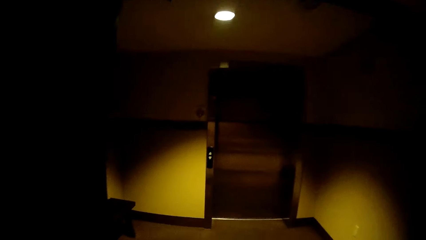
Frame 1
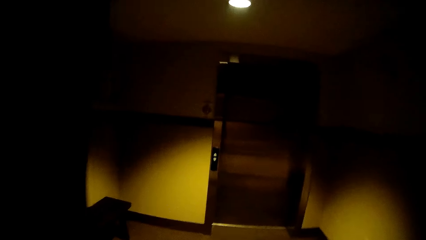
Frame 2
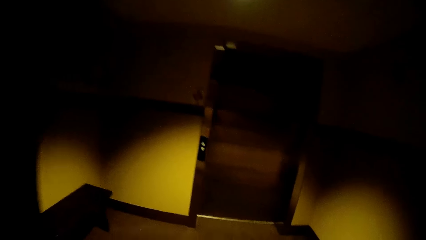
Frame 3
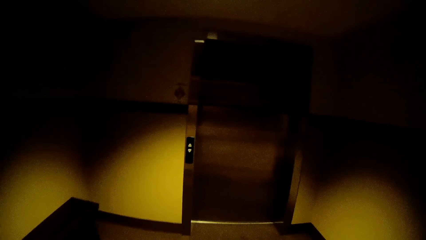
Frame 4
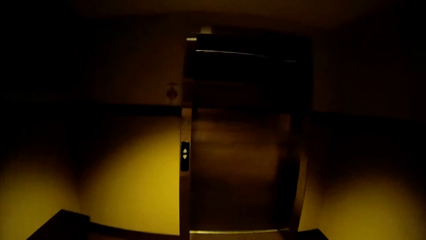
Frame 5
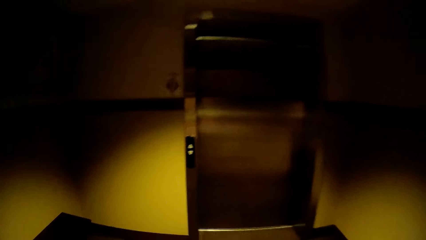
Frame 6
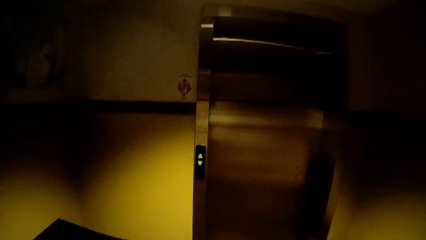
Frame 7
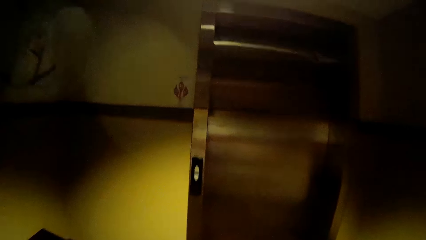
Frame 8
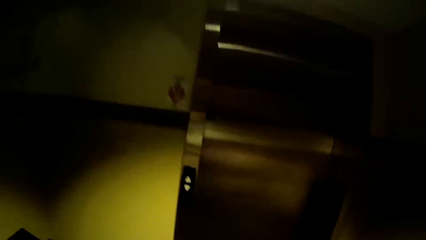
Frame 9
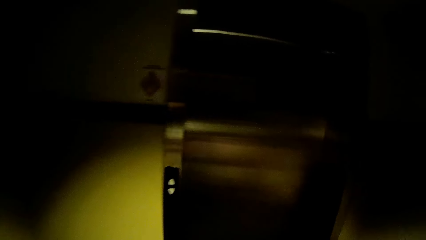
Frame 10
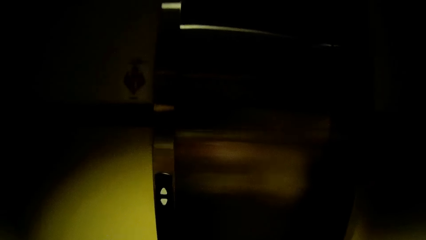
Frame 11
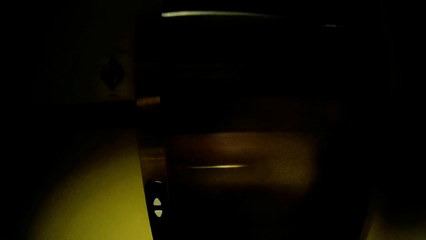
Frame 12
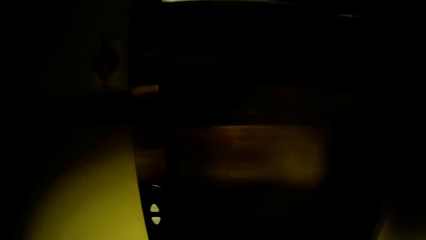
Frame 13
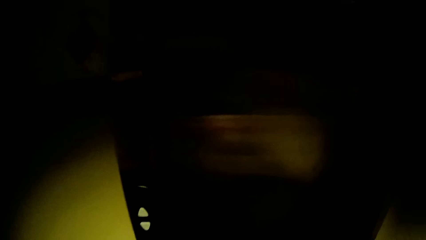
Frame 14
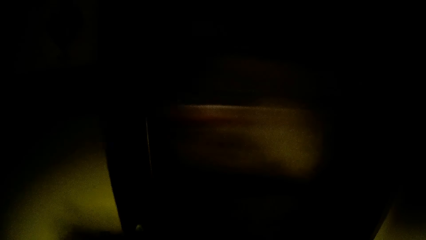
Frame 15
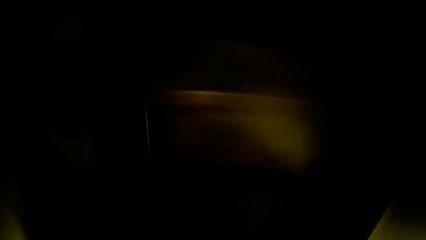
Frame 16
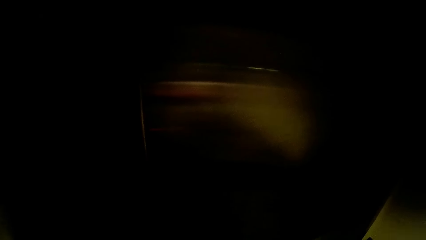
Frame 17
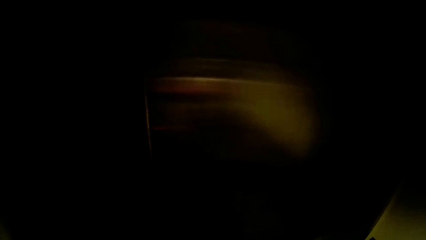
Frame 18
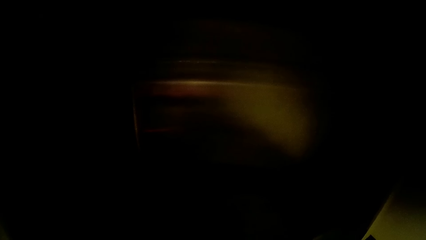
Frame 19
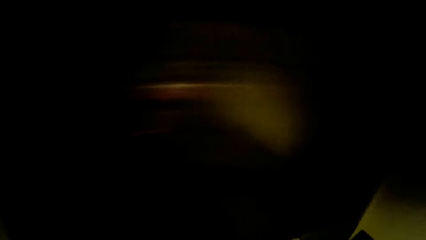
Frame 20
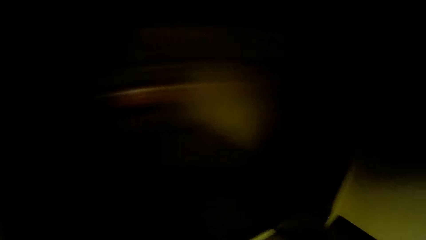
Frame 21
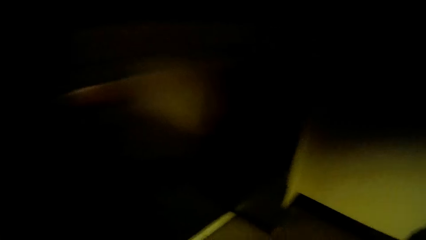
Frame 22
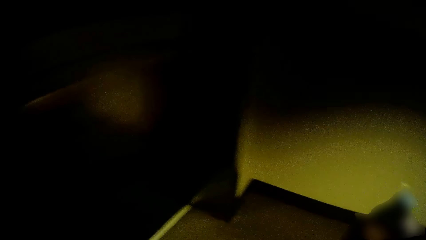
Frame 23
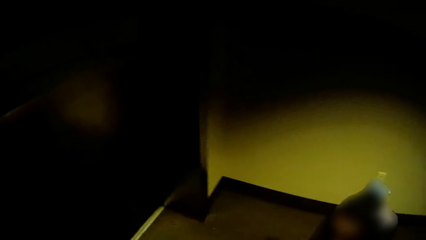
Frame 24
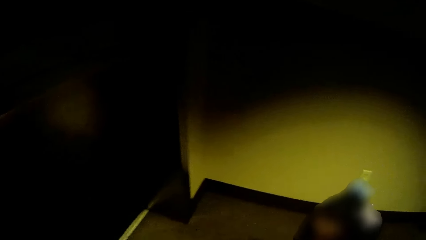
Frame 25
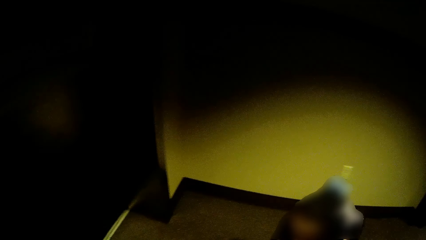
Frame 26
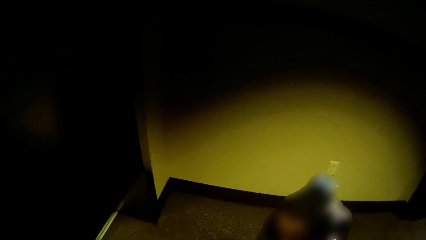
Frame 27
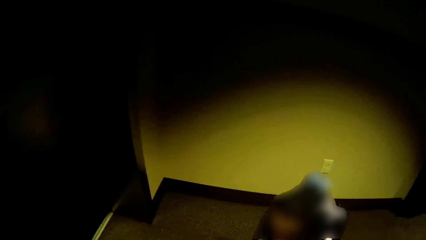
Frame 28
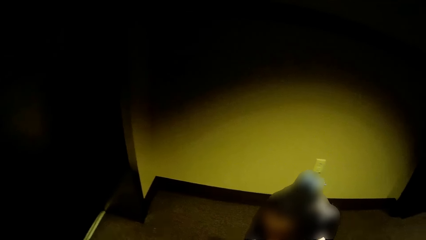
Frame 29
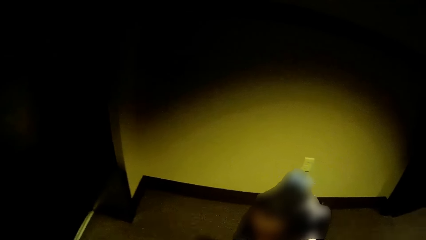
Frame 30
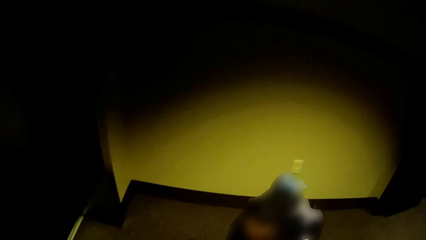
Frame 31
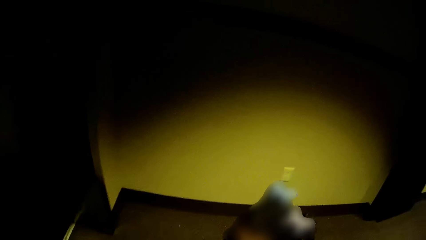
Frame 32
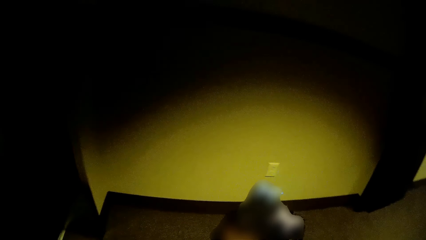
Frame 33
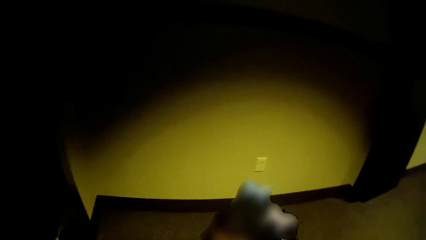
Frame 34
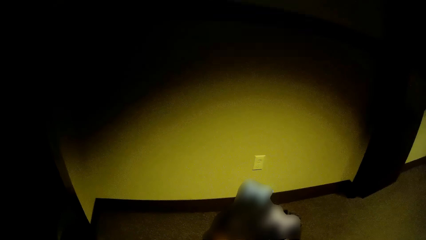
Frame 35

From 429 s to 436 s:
The camera wearer opens the elevator's door.

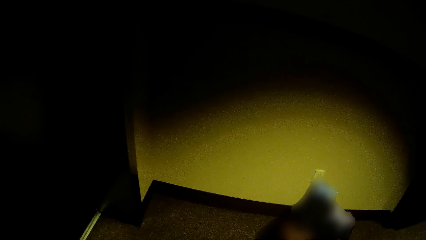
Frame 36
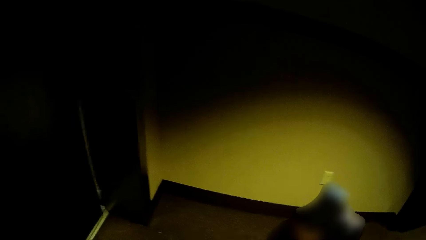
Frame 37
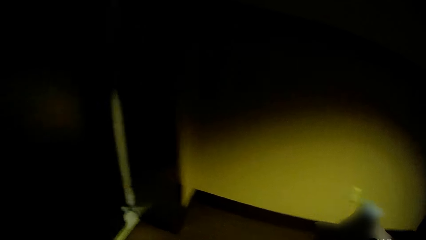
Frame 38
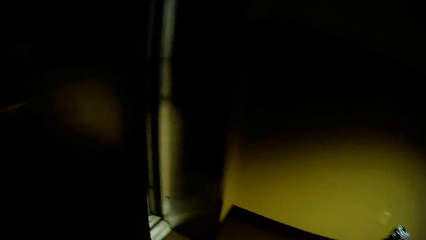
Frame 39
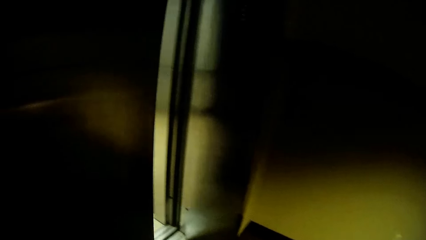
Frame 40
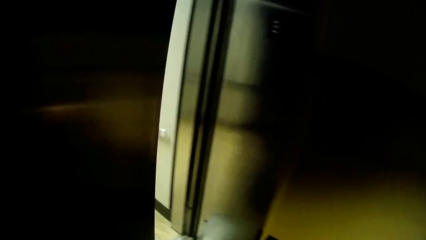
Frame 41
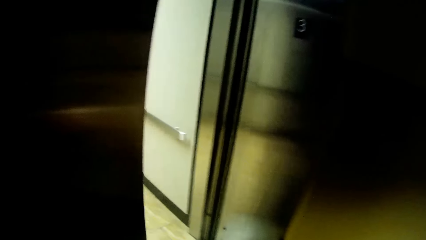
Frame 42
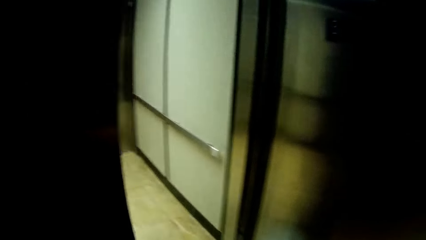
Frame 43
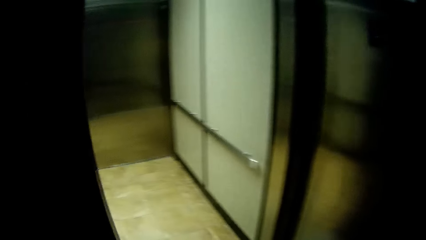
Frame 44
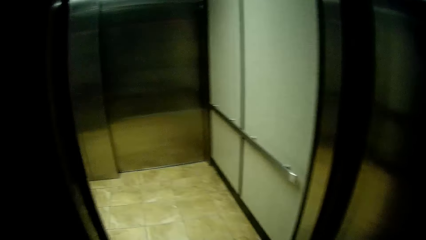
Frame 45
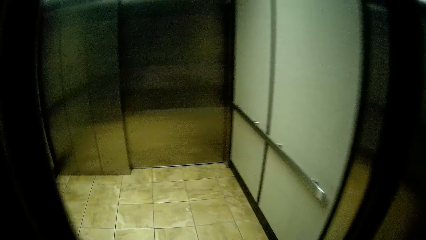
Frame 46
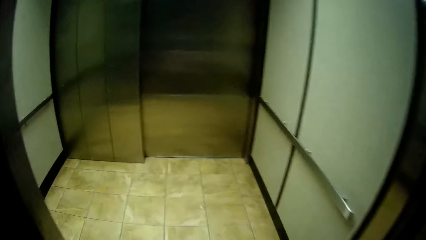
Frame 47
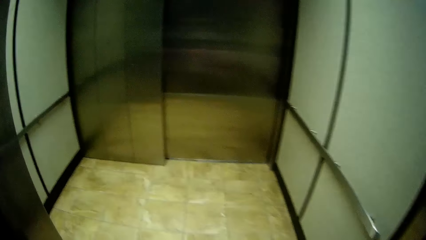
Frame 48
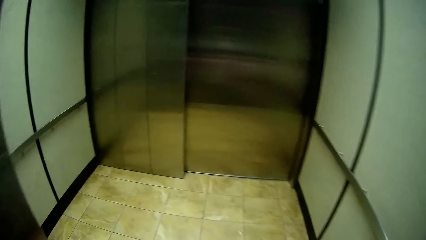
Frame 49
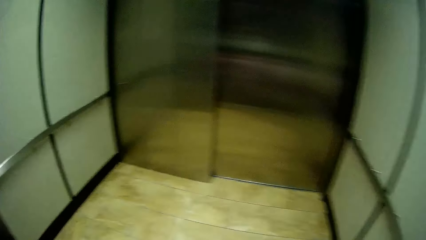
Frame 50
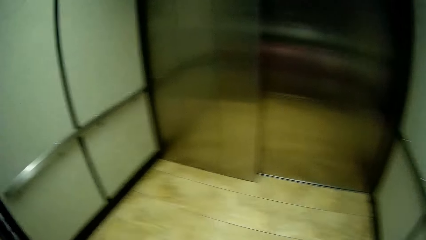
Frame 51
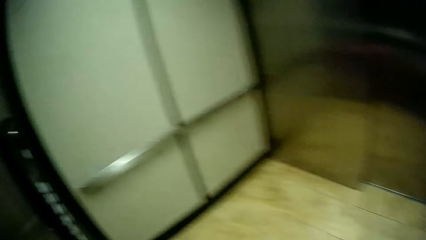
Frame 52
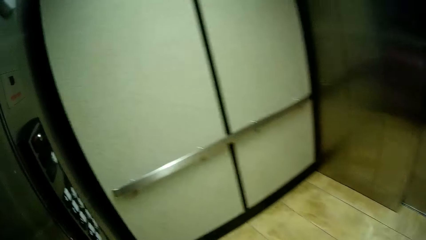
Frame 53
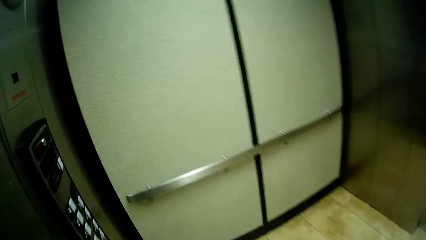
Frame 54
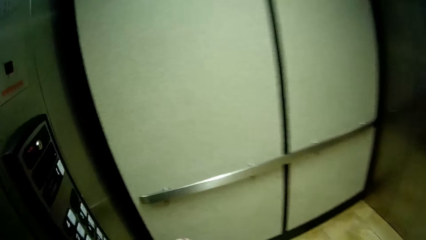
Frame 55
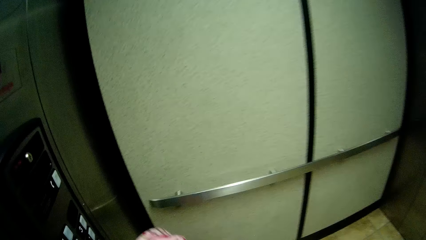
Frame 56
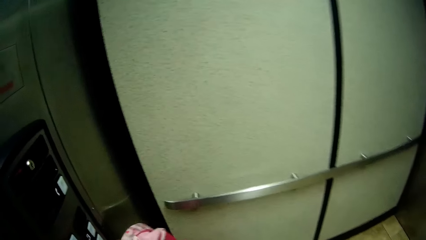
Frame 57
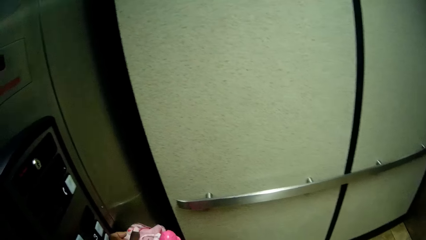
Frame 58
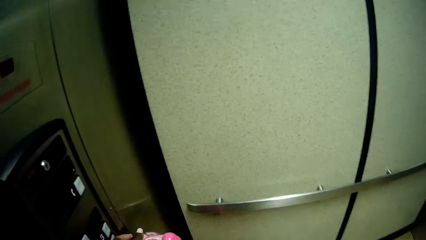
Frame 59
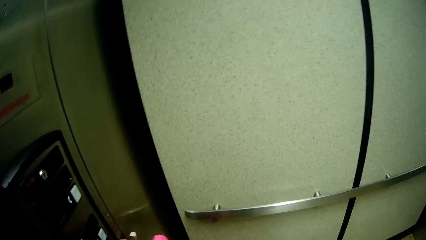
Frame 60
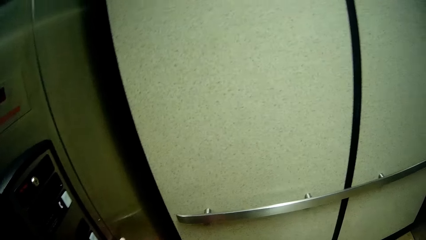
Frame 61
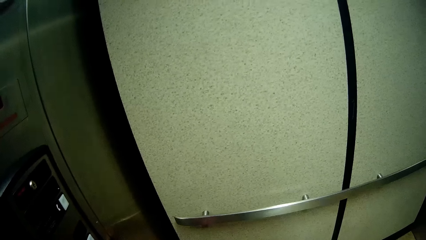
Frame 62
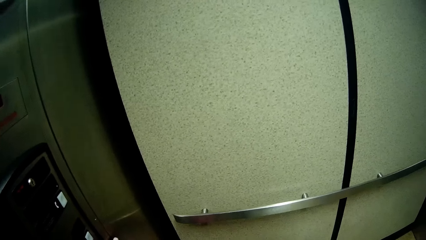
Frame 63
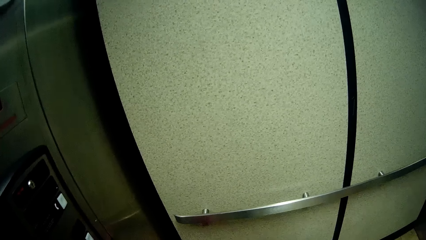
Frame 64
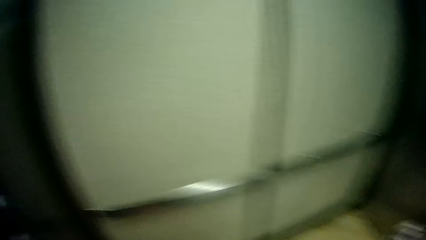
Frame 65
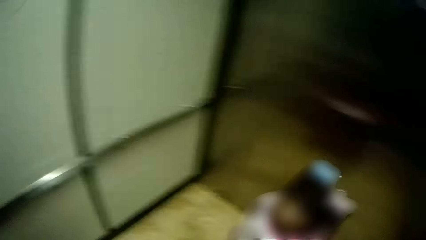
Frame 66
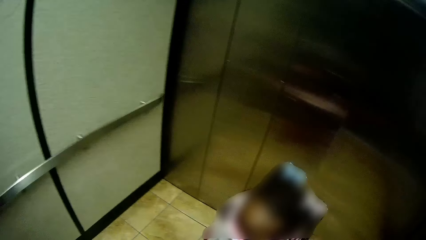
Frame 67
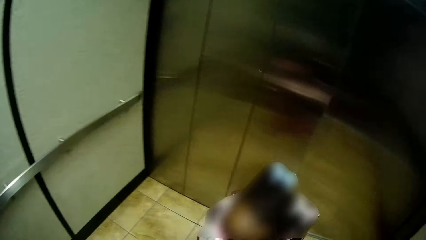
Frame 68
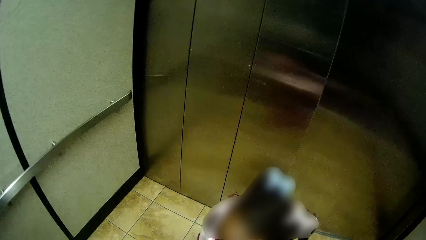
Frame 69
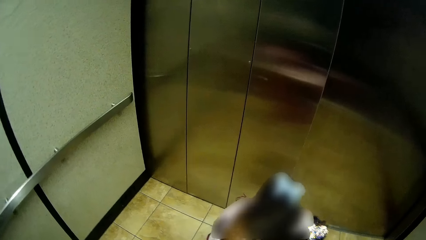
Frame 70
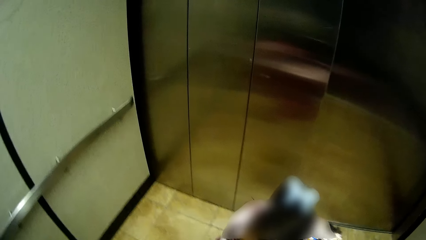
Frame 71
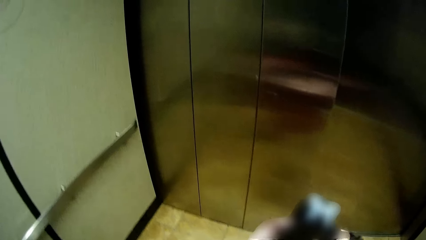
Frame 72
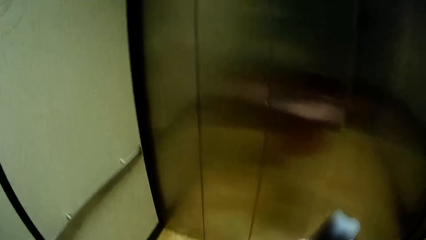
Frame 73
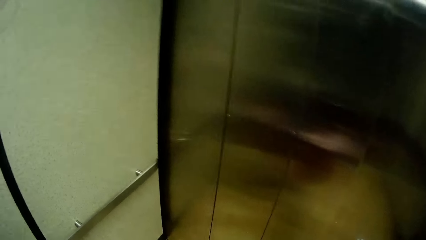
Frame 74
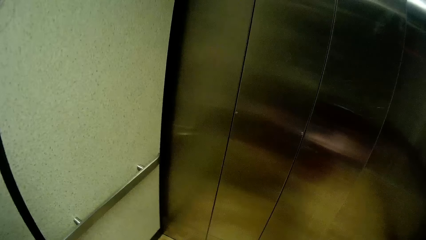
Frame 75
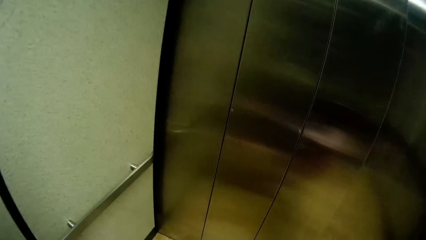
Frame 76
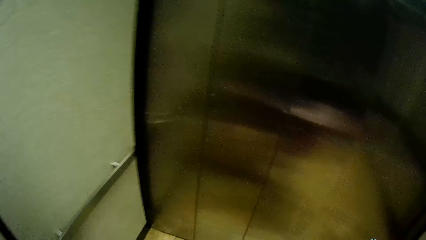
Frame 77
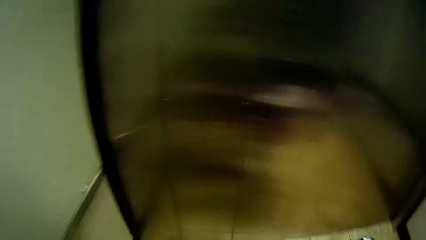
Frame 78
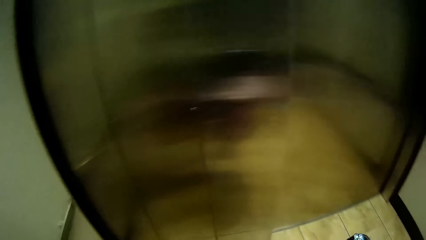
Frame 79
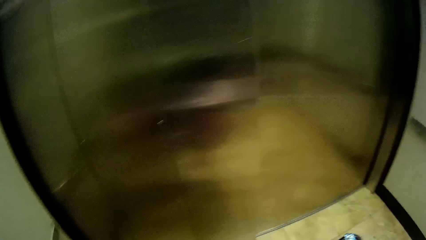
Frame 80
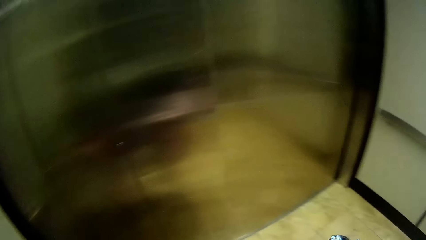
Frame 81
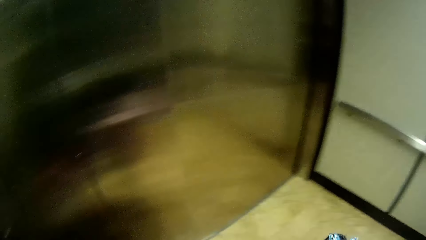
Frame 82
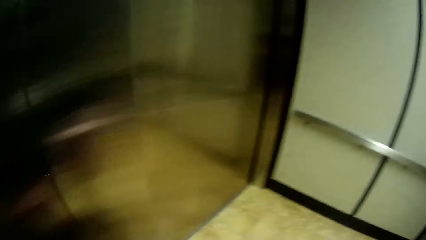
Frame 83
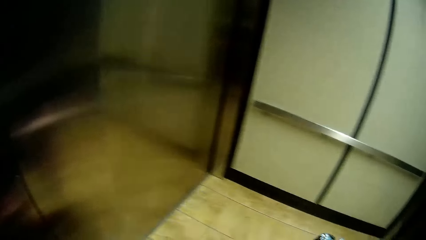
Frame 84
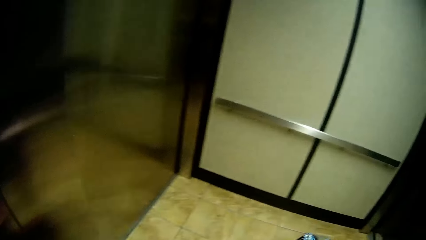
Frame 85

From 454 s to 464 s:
The camera wearer walks into the elevator with the girl. She presses a button on the elevator with her right hand to close the elevator door.
